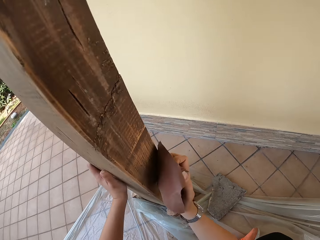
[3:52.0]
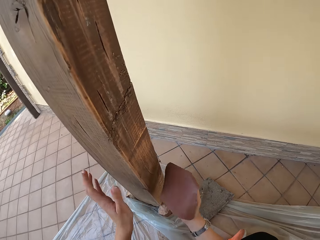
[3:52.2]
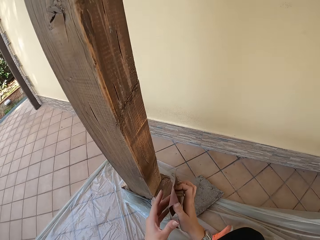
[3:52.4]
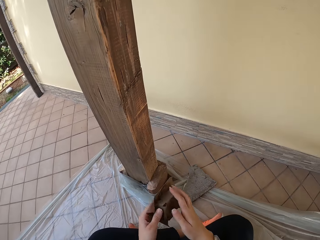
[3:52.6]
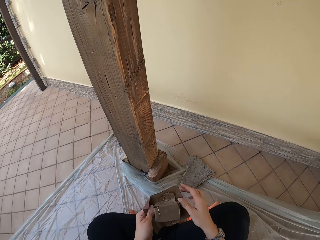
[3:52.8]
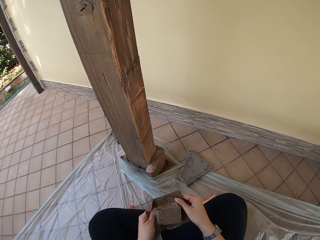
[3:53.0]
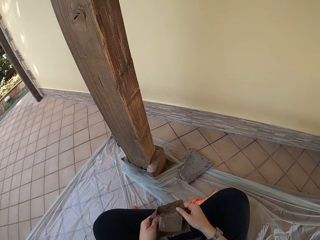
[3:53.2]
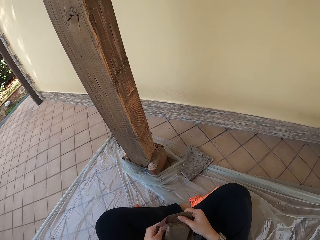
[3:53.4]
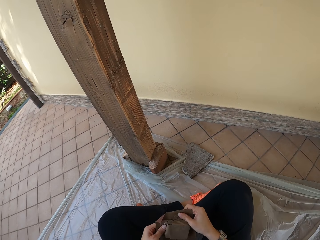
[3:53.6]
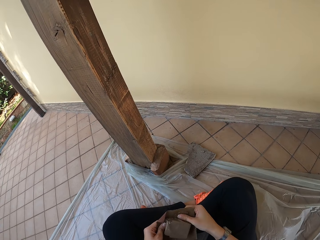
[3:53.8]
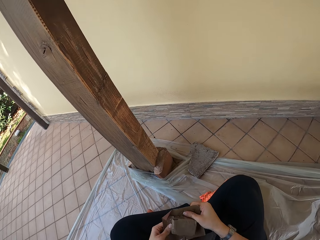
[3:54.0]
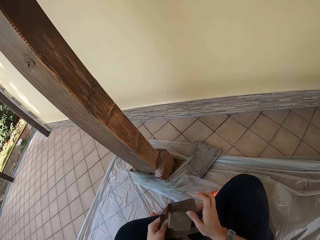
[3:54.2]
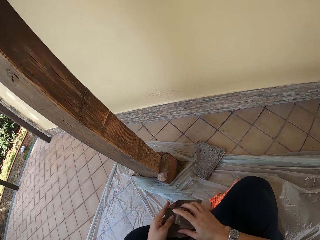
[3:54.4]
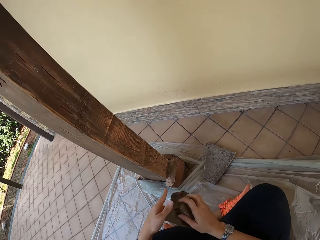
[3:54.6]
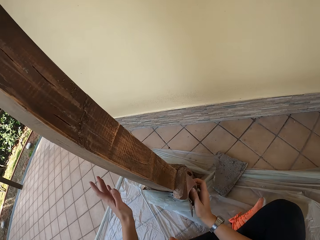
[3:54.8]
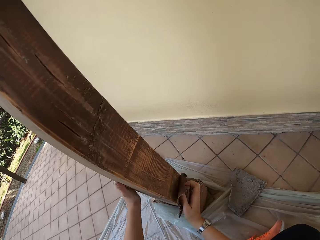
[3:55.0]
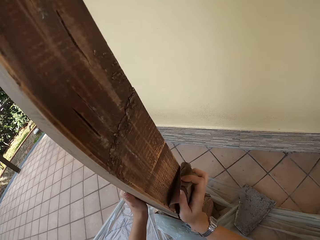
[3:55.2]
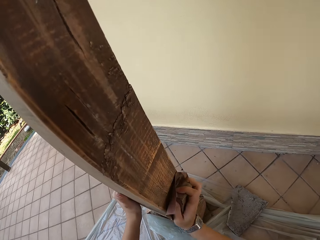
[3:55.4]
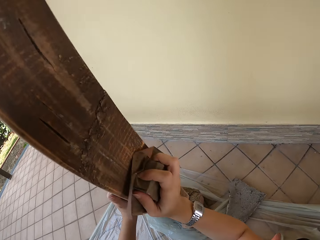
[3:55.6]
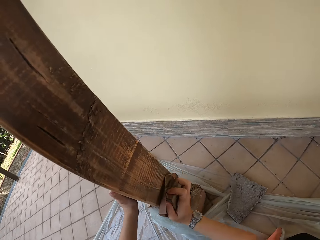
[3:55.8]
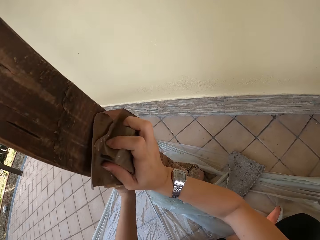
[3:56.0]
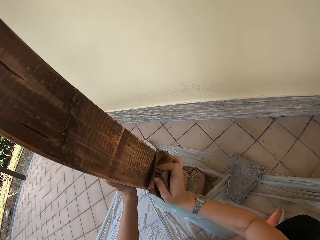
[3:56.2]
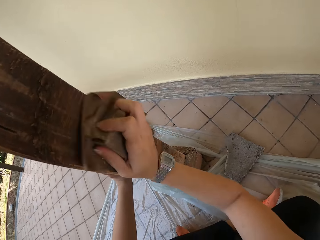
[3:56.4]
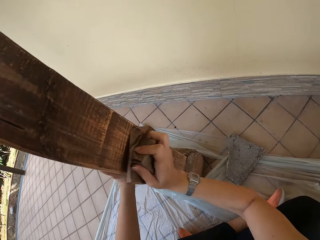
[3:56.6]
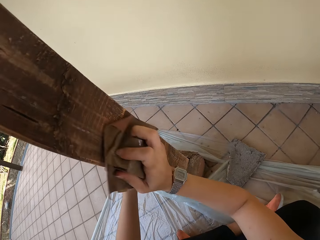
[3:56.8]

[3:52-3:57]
The camera wearer adjusts the sandpaper with both her hands. She holds the sandpaper with both hands. She places her left hand on the pillar. She smoothens the pillar with the sandpaper on her right hand.

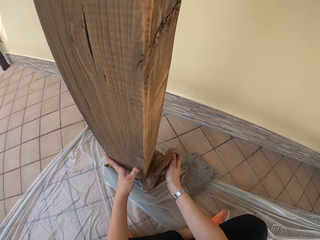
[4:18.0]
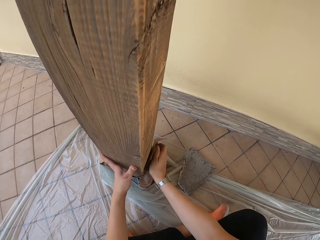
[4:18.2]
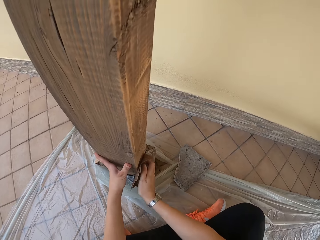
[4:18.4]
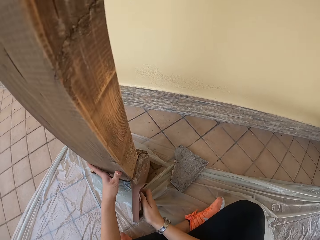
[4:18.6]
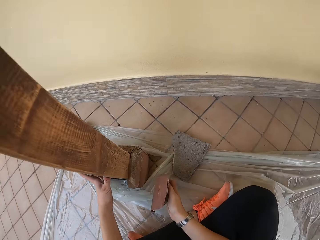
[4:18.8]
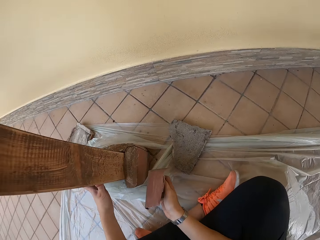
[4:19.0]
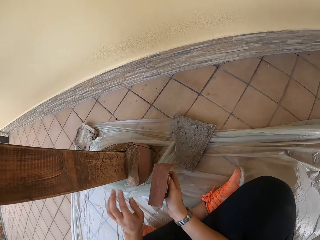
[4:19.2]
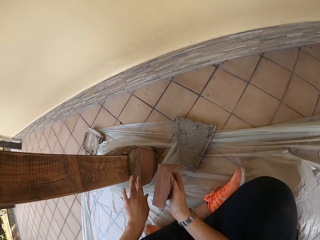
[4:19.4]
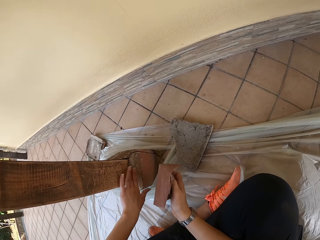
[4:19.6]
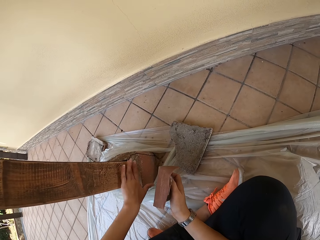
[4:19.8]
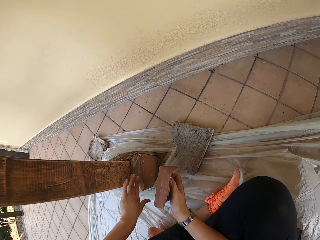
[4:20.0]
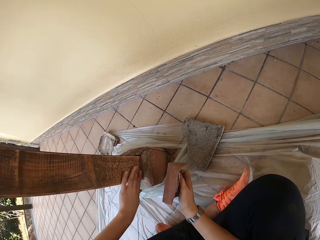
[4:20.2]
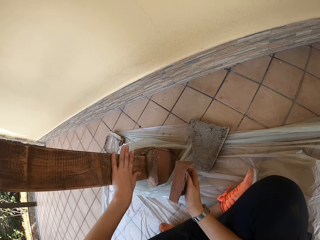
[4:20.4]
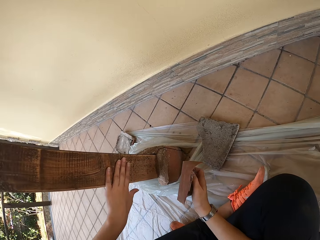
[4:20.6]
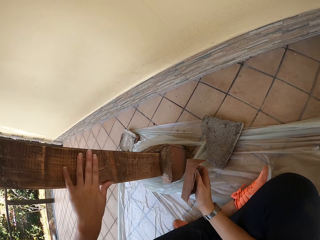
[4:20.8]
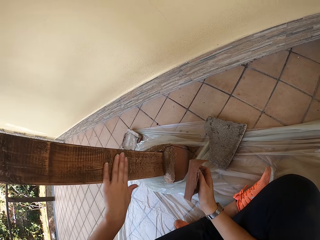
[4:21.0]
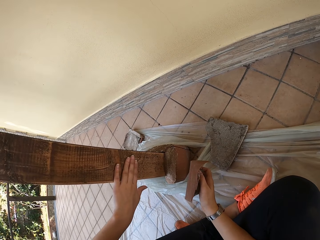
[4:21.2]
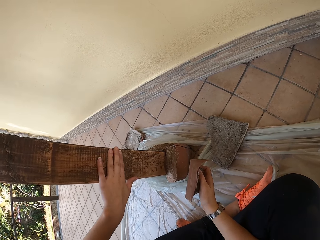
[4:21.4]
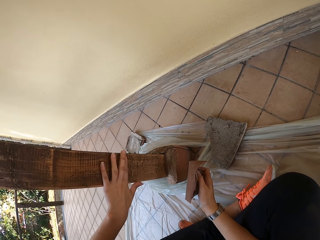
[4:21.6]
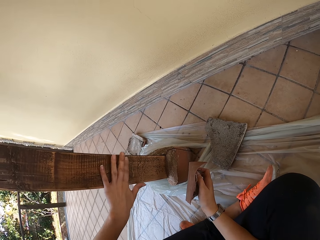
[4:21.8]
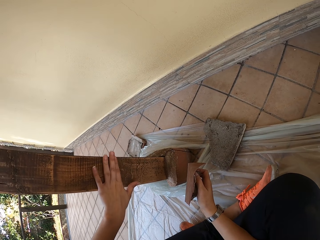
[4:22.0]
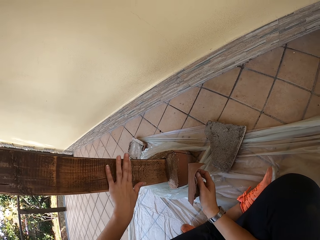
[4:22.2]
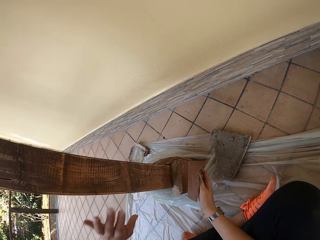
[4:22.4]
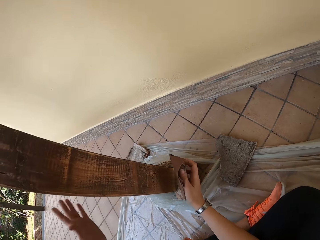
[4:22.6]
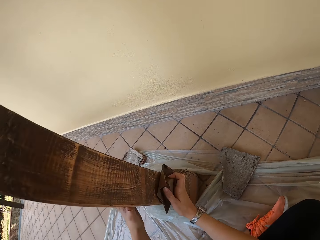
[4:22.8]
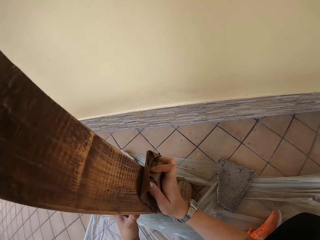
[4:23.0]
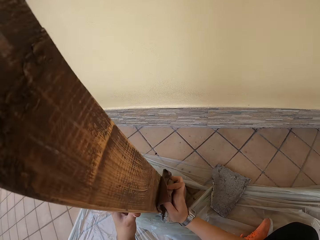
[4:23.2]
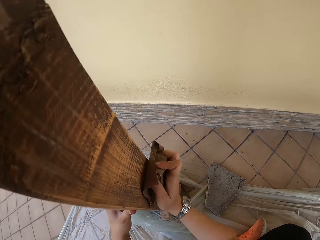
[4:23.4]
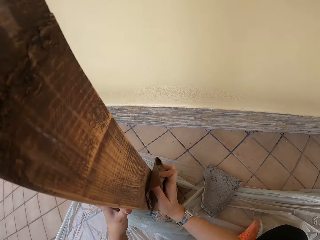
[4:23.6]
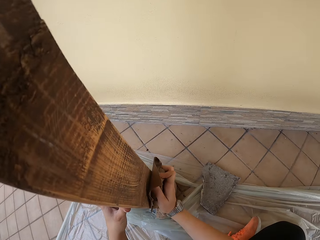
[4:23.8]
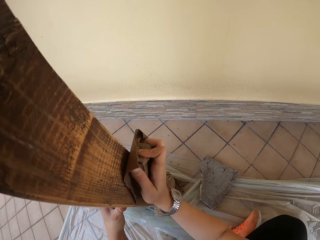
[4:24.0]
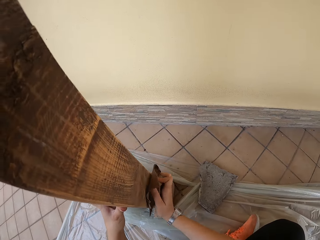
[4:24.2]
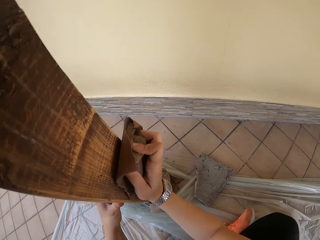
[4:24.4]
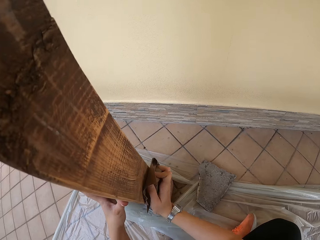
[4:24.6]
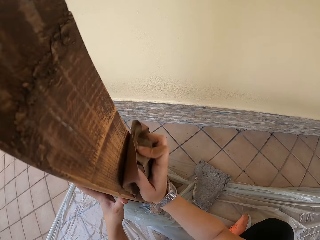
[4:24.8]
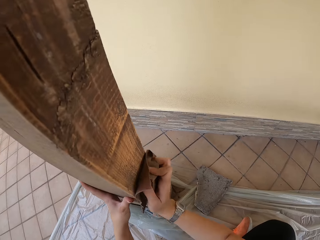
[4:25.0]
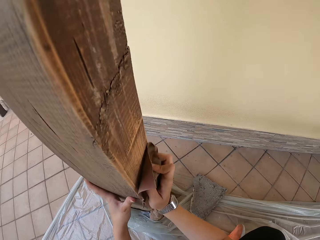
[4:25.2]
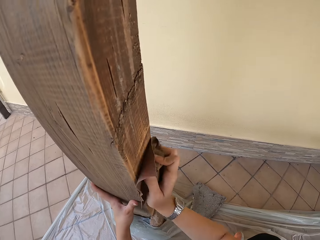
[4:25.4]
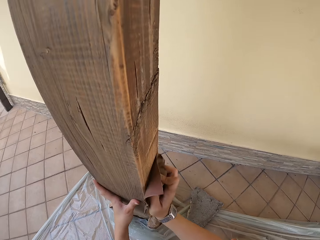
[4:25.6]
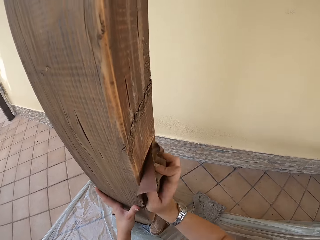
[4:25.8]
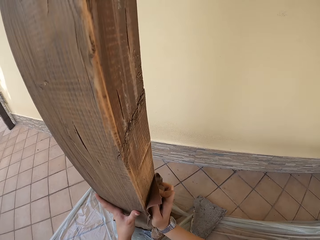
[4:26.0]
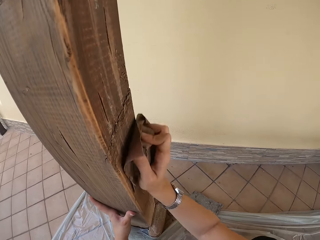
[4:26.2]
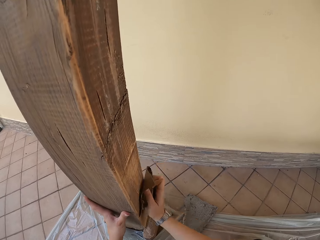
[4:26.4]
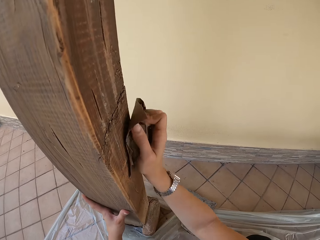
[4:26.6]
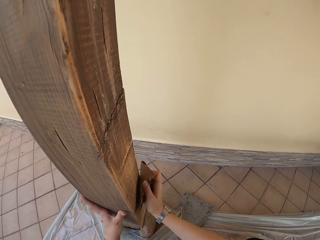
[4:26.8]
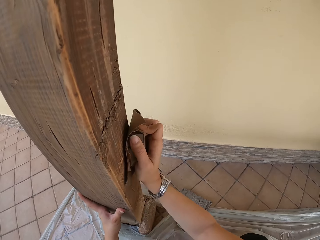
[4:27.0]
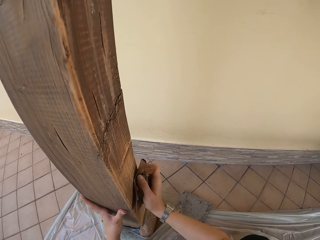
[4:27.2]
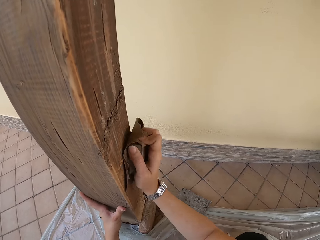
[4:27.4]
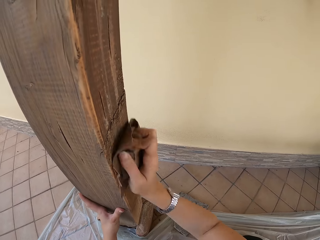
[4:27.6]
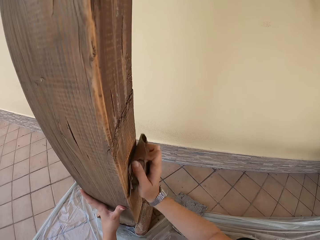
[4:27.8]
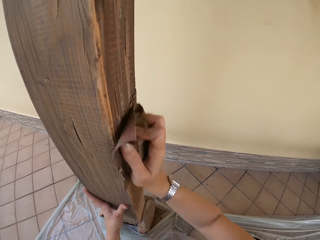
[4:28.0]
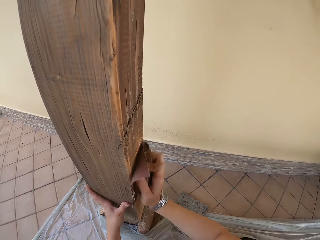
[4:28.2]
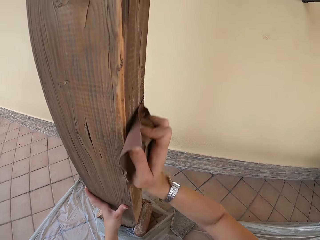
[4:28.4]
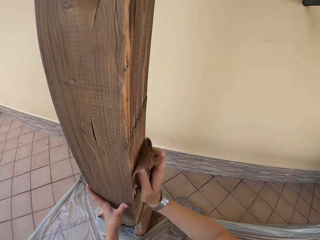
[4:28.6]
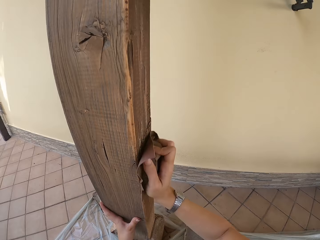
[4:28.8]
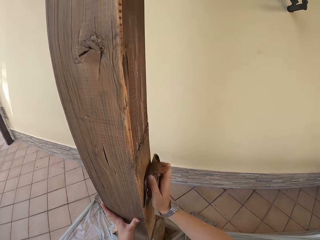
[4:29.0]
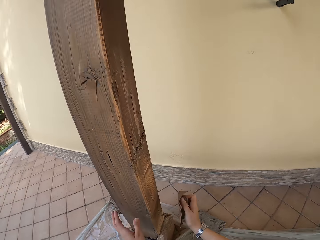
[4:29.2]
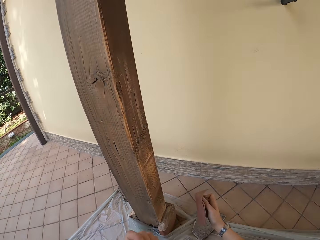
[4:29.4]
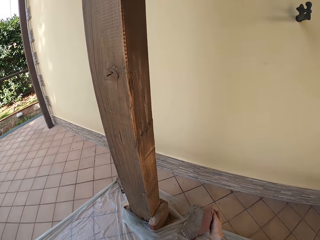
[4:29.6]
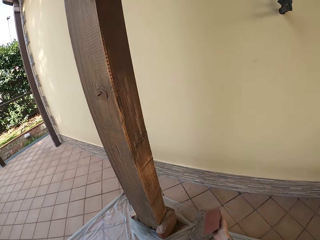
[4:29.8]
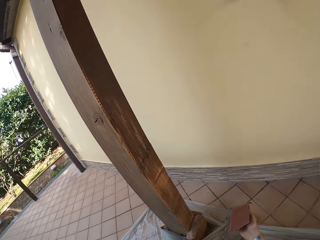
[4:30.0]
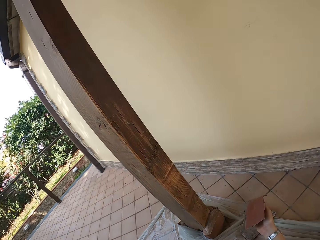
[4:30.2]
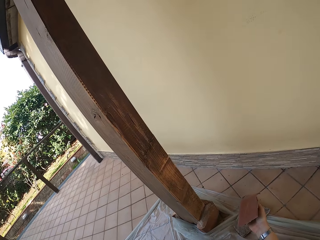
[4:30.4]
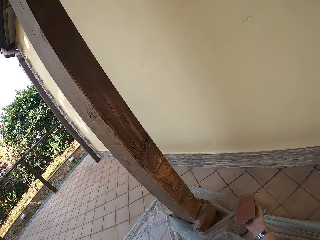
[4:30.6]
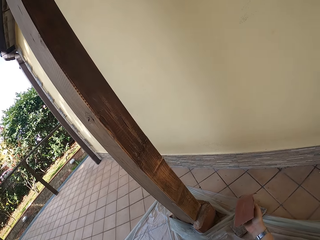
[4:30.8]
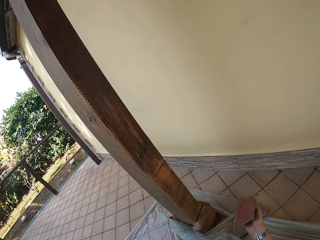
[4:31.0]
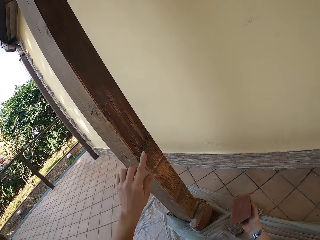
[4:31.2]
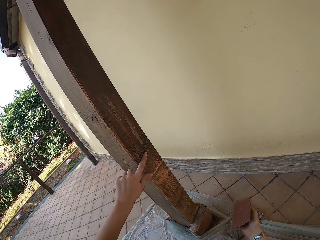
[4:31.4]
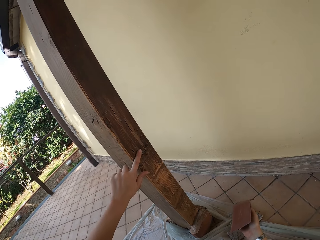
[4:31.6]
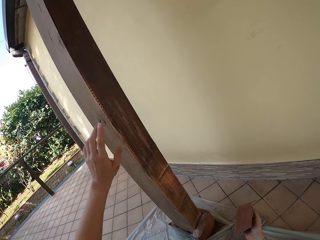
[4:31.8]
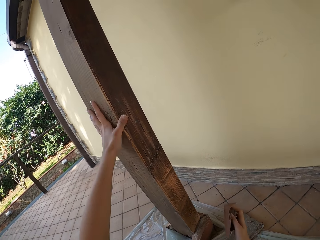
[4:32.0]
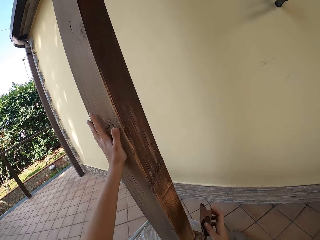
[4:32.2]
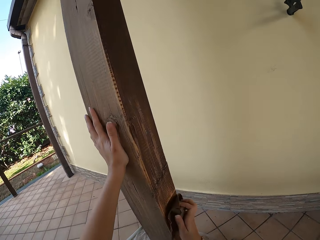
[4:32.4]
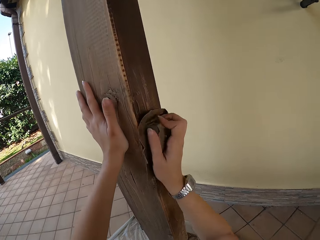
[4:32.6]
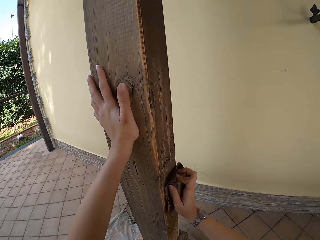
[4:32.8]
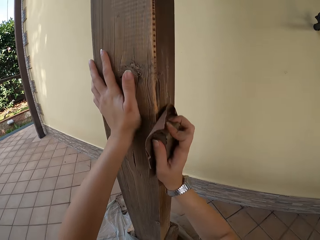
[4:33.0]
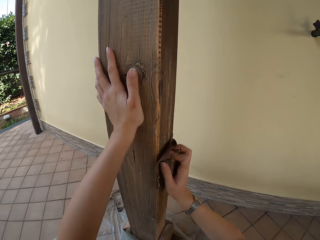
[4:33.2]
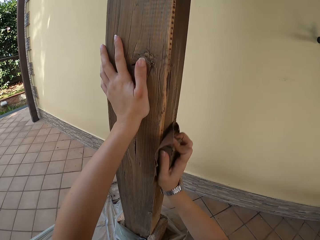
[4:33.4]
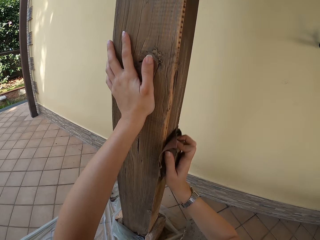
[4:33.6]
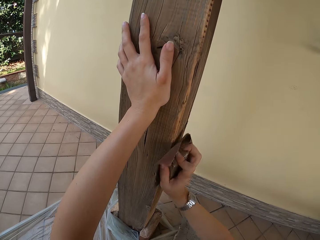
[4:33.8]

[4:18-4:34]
The camera wearer feels the pillar with her left hand. She places her left hand on the pillar. She scrubs the wood with the sandpaper. She touches the wood with her left hand. She smoothens the pillar with the sandpaper on her right hand.
